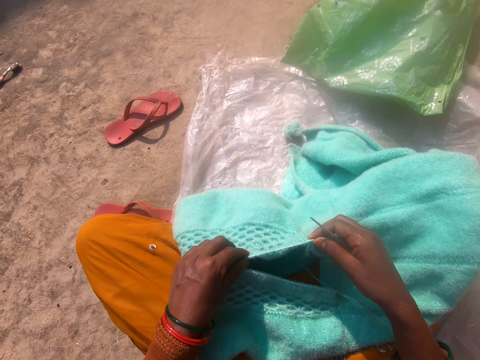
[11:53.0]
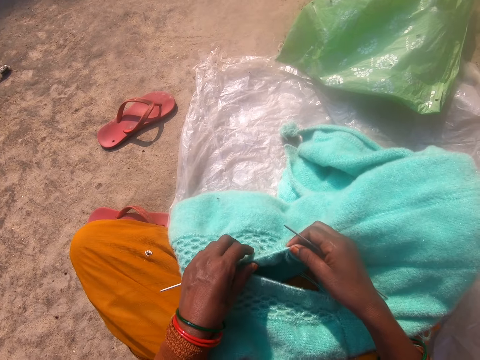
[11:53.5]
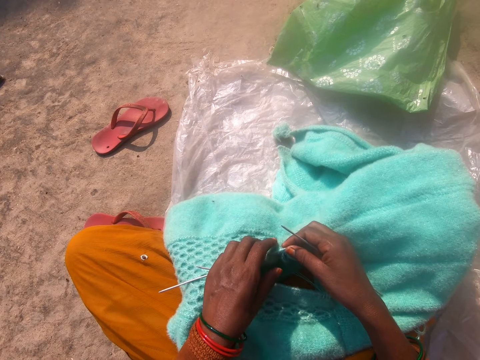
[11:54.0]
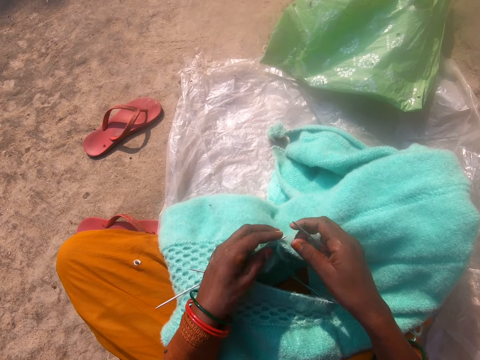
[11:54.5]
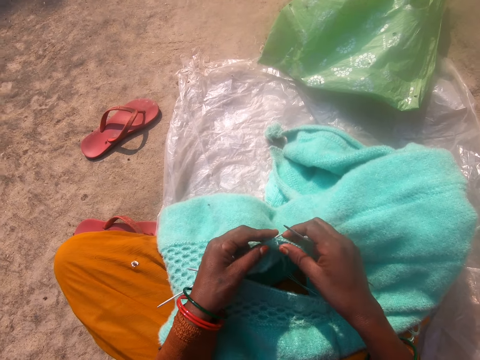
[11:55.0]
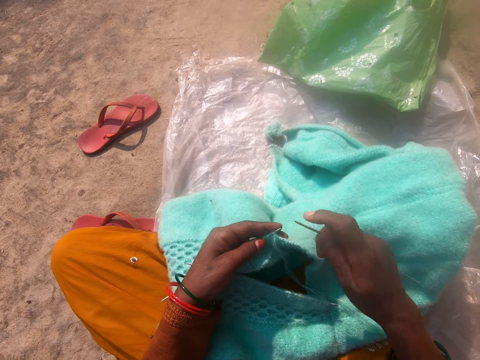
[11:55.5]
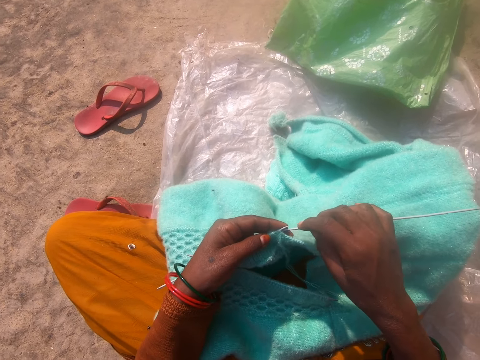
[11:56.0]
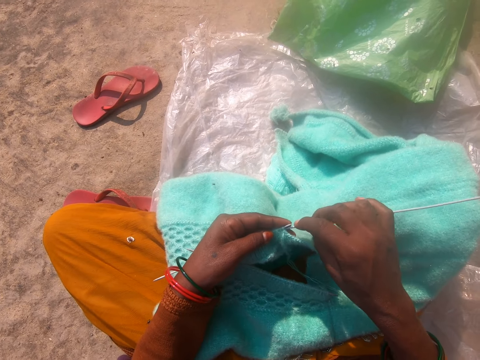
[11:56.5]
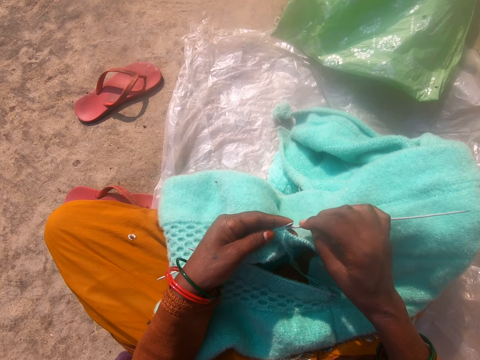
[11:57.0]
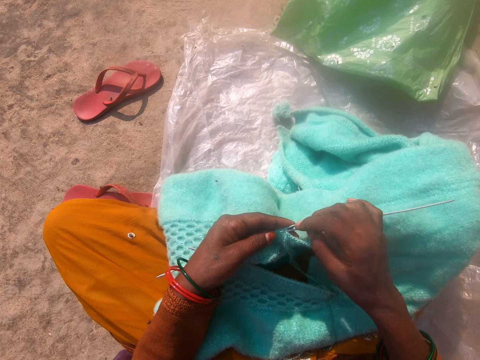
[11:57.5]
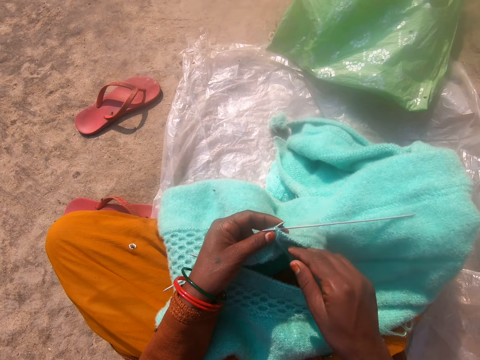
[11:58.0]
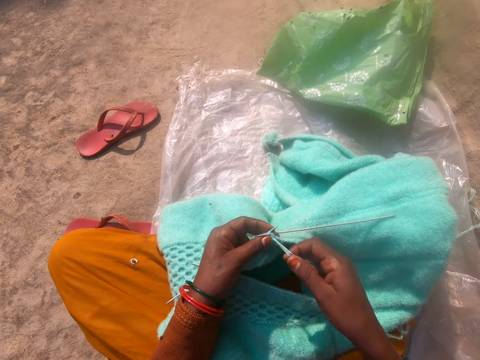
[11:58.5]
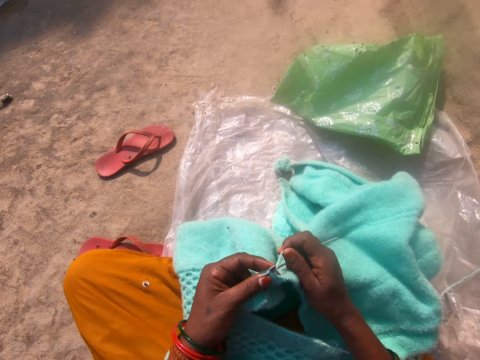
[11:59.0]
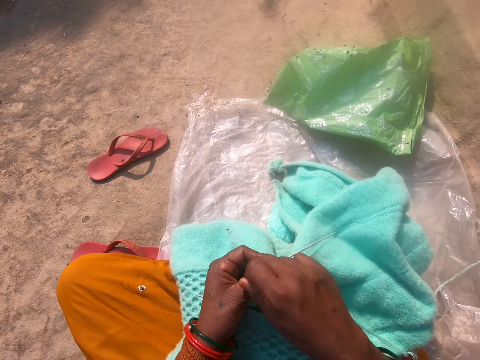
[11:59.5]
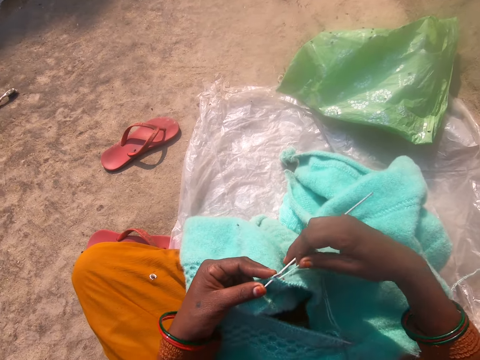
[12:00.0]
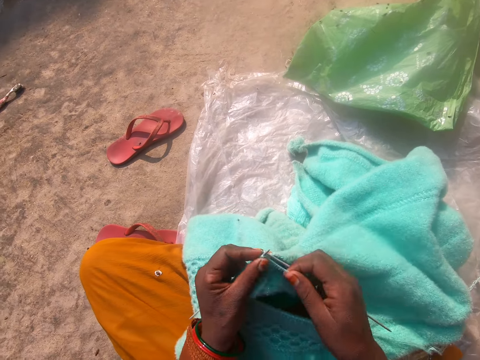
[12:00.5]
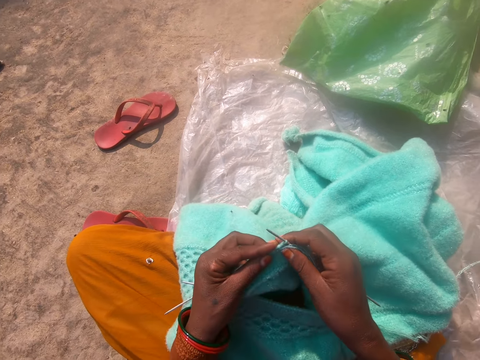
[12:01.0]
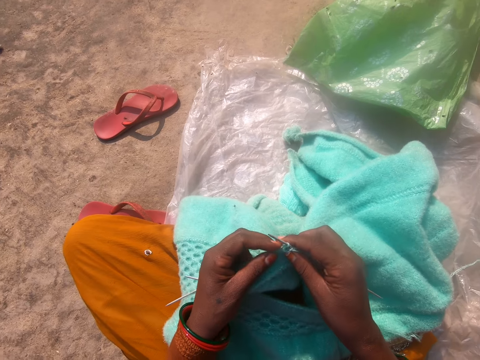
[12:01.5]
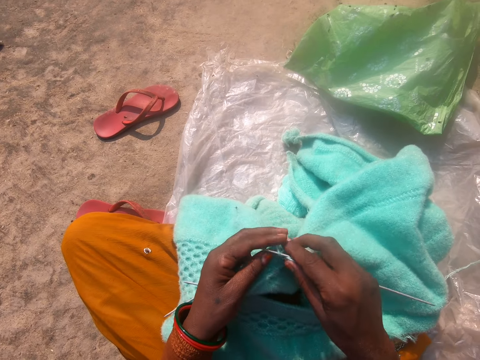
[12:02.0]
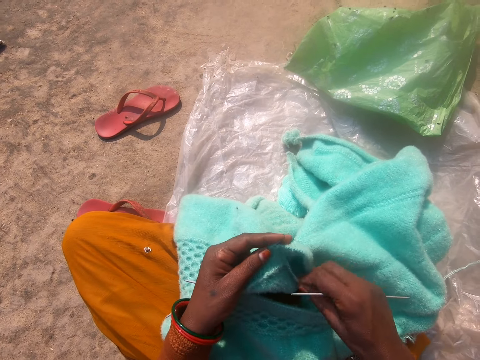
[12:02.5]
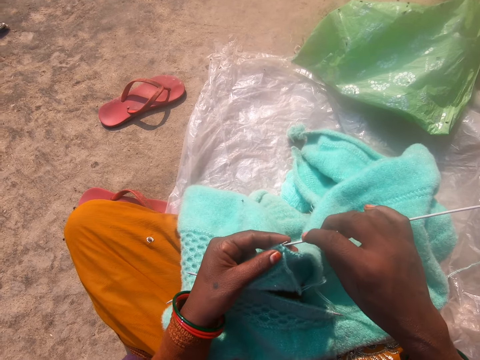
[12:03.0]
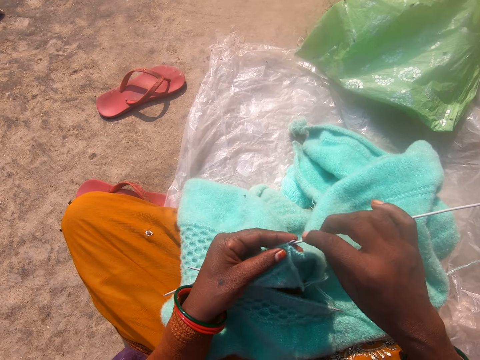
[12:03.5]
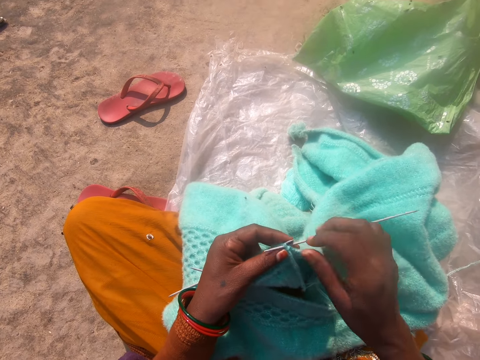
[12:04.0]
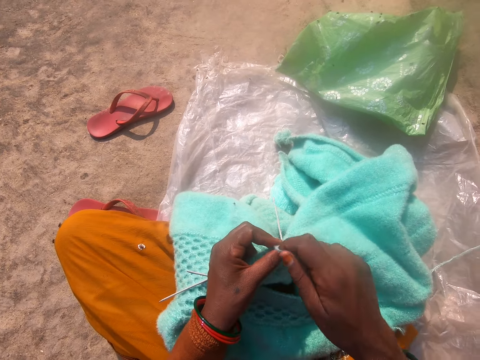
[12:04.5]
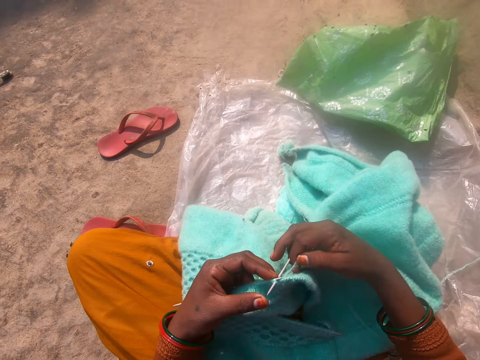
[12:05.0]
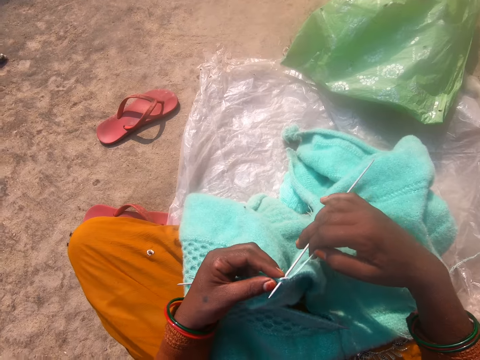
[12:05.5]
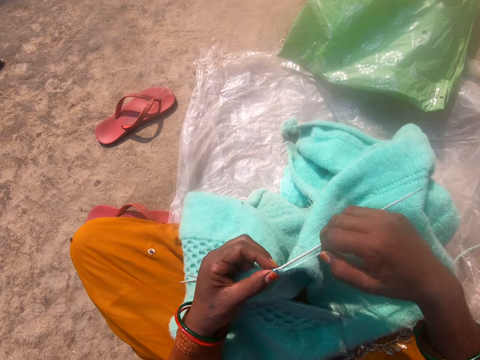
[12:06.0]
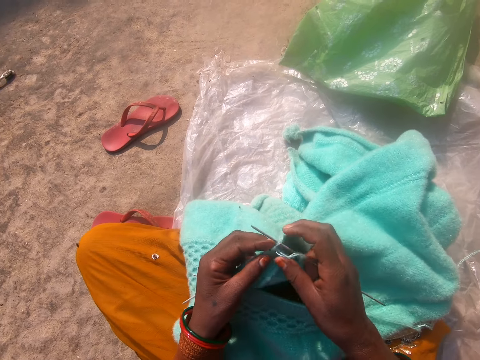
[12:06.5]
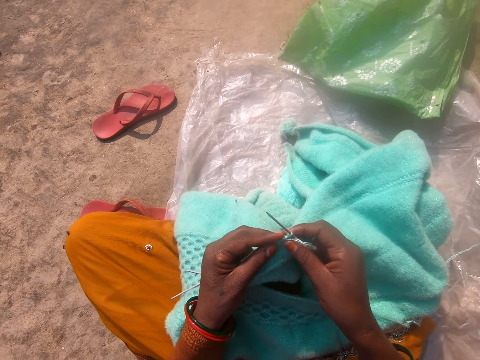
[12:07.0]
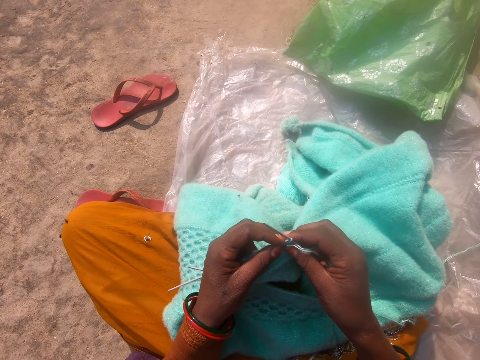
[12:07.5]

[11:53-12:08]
The camera wearer moves the crochet hook in the fabric. She knits the piece of fabric with the needle in her right hand and the thread. She fixes the crochet hook in the fabric. She removes the crochet hook from the fabric. She pulls the thread in the fabric. She fixes the crochet hook in the fabric. She knits the fabric with the crochet hook.

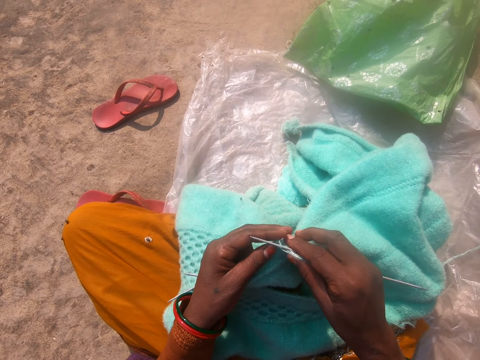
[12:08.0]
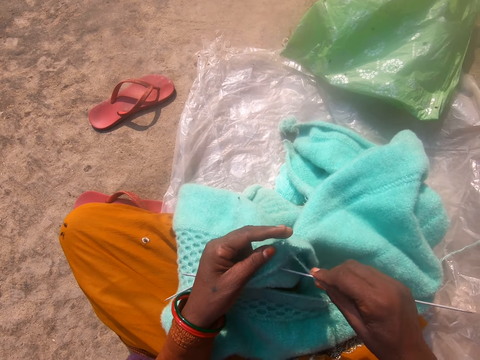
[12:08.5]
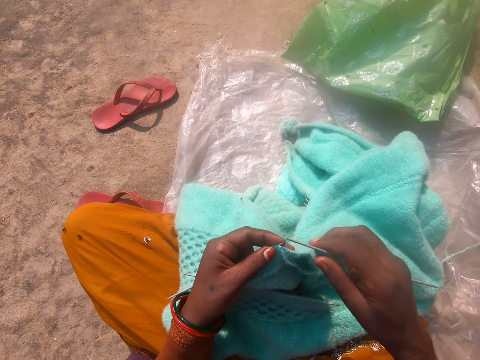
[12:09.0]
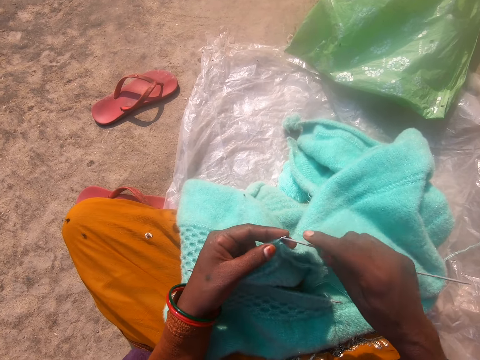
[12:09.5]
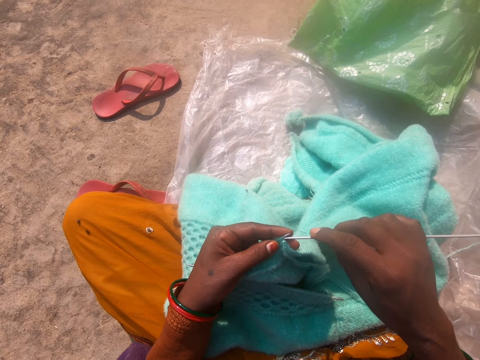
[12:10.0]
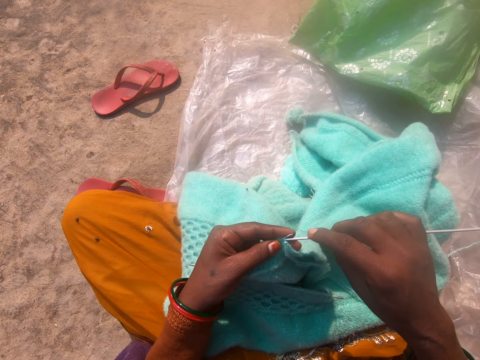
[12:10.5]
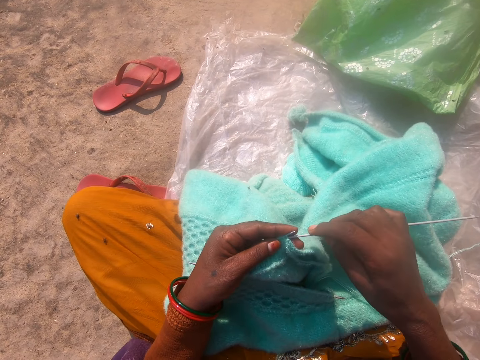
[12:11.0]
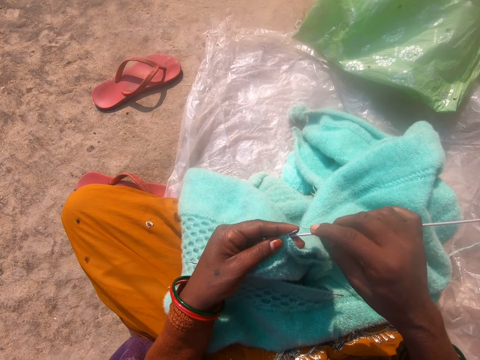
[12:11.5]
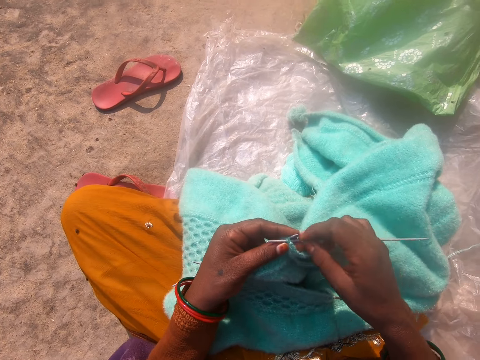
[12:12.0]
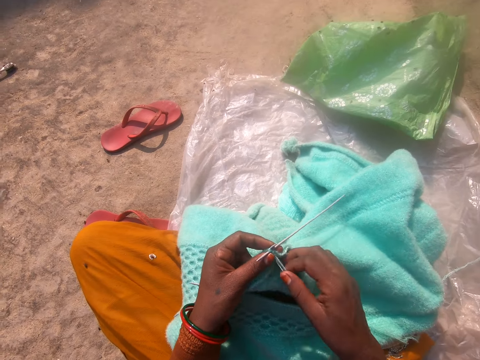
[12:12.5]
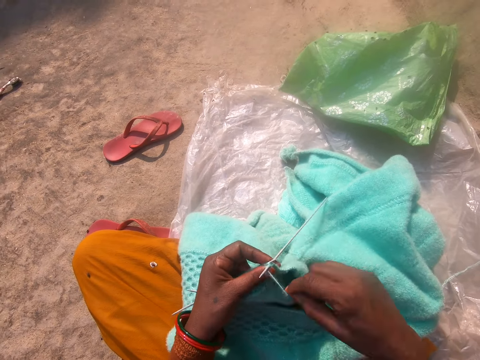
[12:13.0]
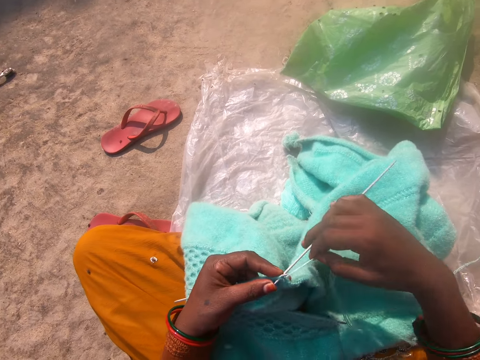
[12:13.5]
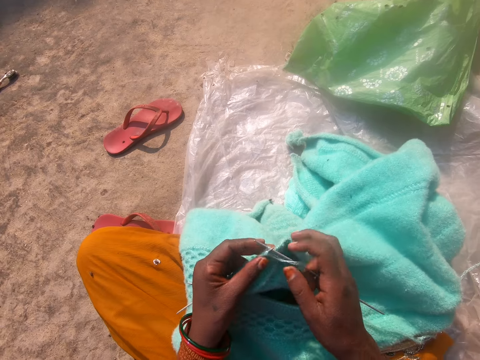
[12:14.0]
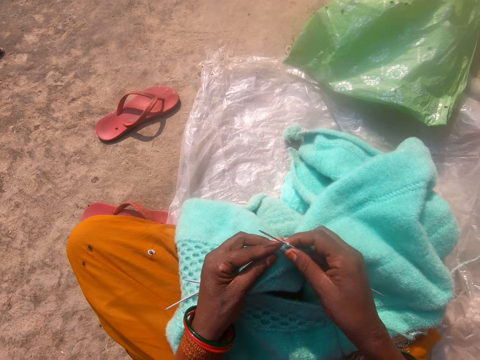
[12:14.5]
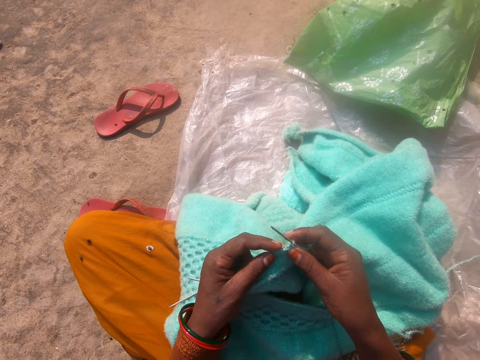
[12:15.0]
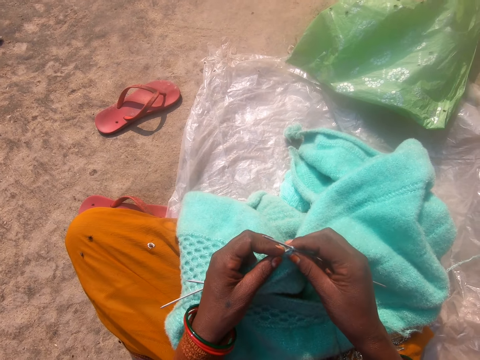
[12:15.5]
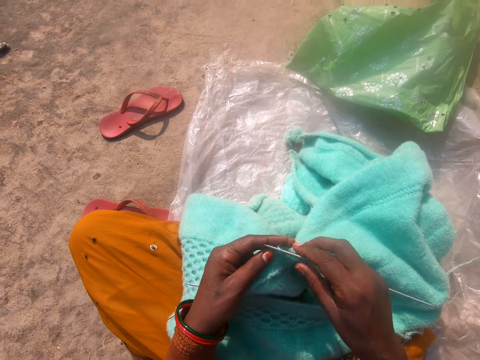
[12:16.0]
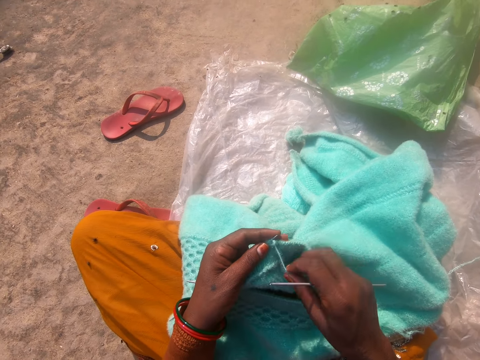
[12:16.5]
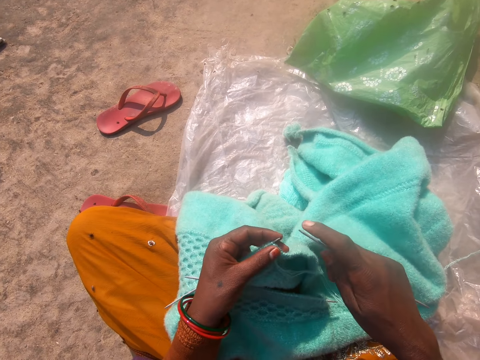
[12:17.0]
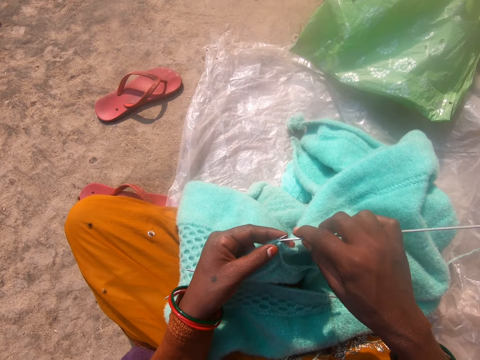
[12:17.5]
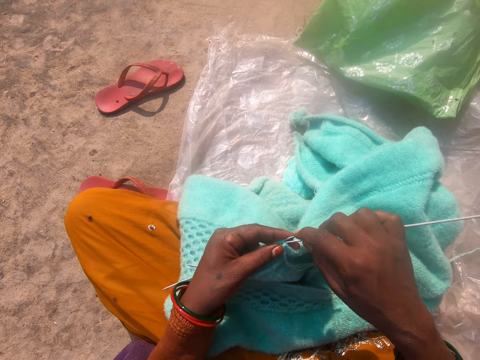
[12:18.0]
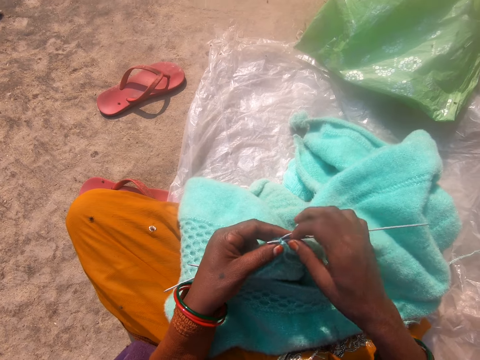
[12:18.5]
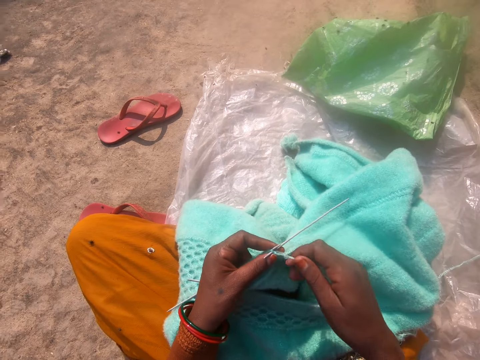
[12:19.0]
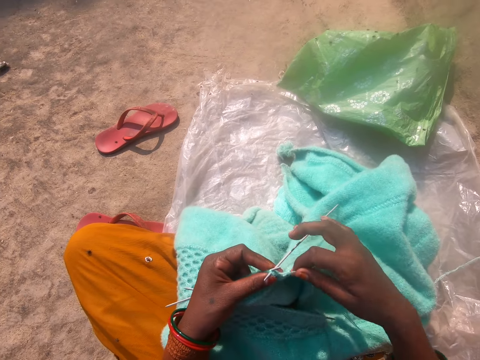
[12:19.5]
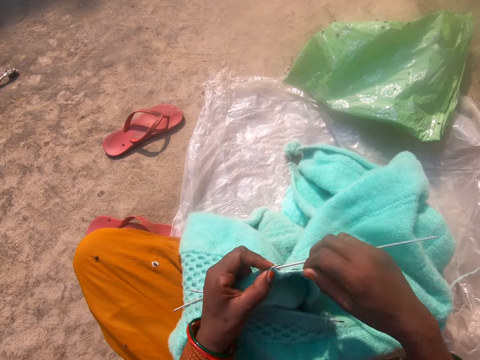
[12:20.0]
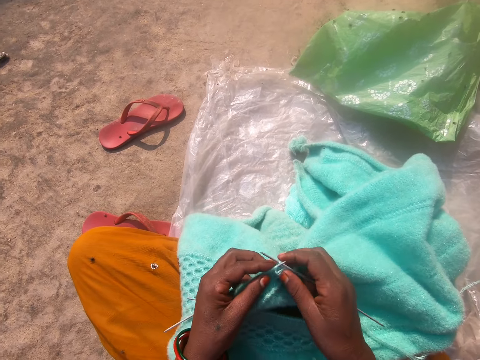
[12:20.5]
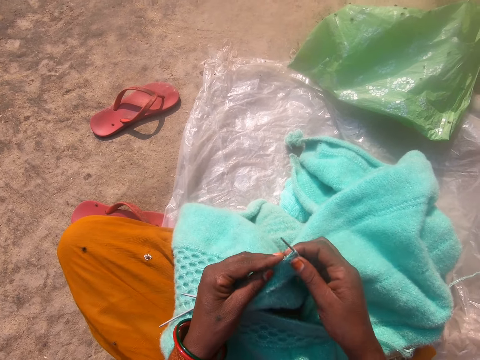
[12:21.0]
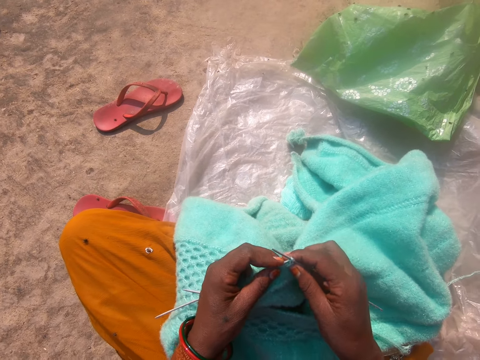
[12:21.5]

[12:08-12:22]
The camera wearer removes the crochet hook from the fabric. They fix the crochet hook in the fabric. They knit the fabric with the crochet hook. They remove the crochet hook from the fabric. They pull the thread in the fabric. They fix the crochet hook in the fabric. They knit the fabric with the crochet hook.
